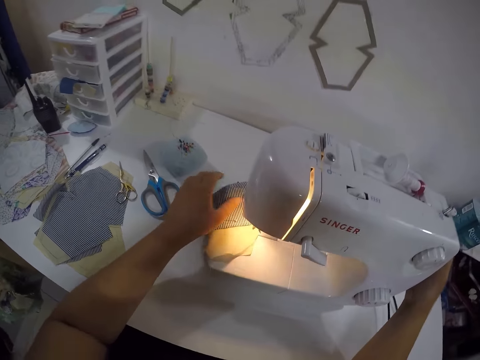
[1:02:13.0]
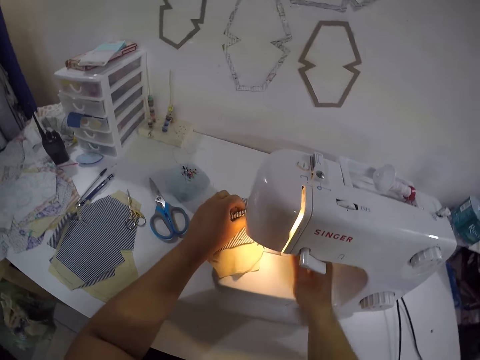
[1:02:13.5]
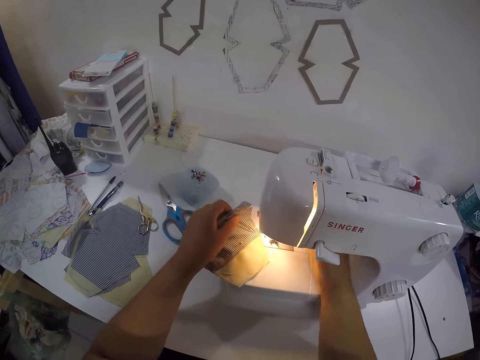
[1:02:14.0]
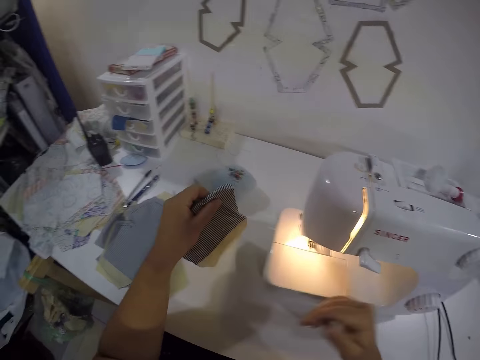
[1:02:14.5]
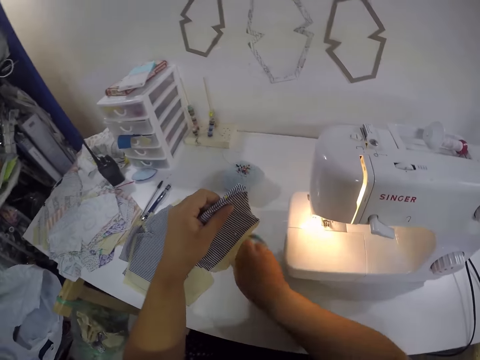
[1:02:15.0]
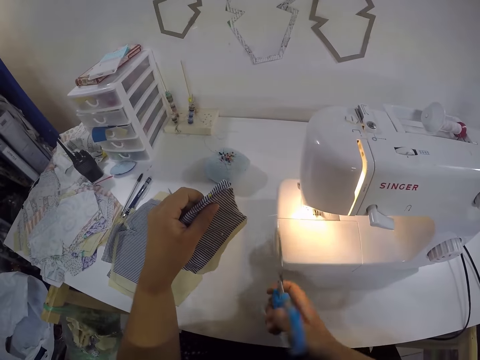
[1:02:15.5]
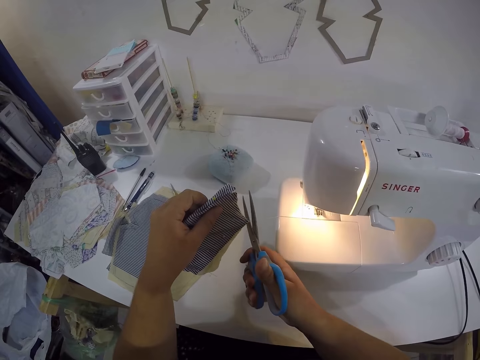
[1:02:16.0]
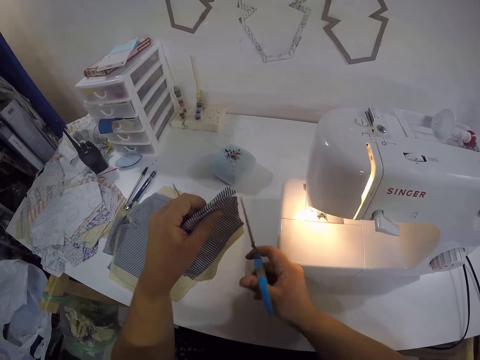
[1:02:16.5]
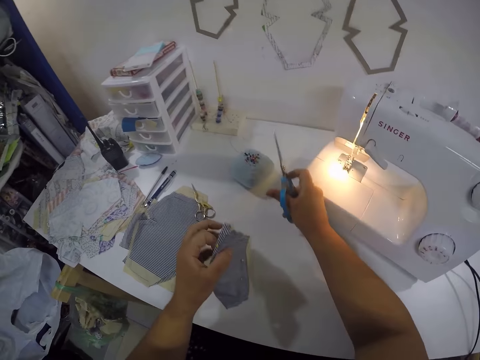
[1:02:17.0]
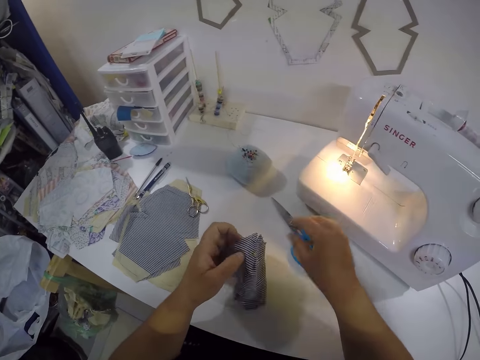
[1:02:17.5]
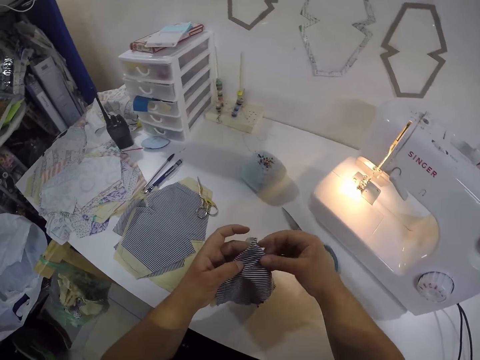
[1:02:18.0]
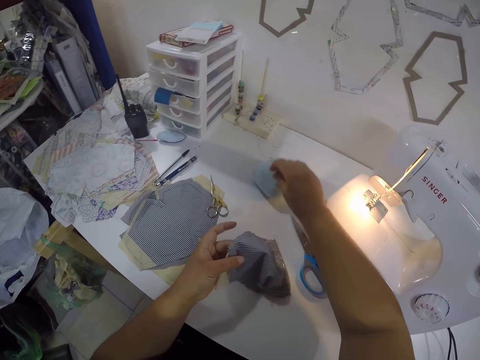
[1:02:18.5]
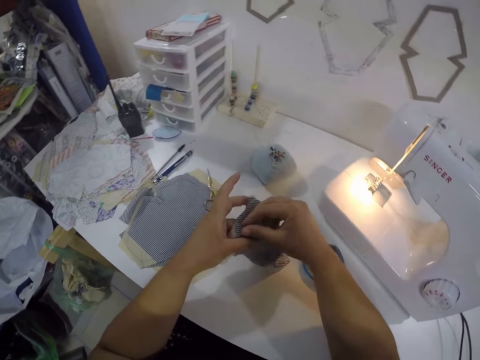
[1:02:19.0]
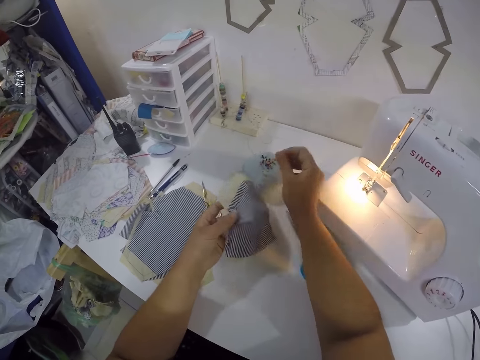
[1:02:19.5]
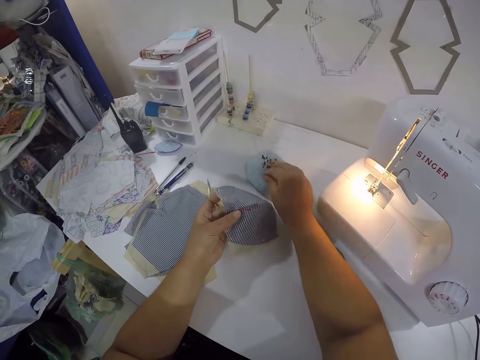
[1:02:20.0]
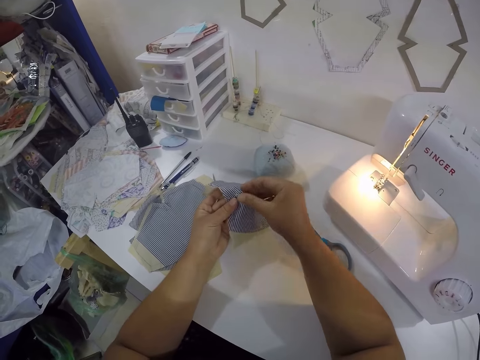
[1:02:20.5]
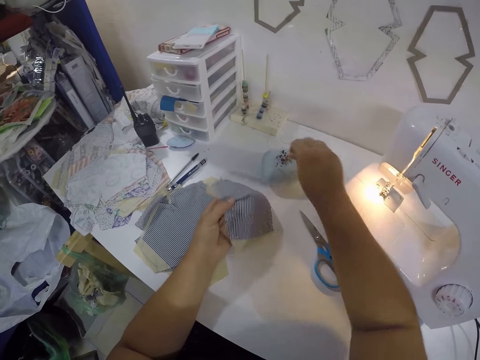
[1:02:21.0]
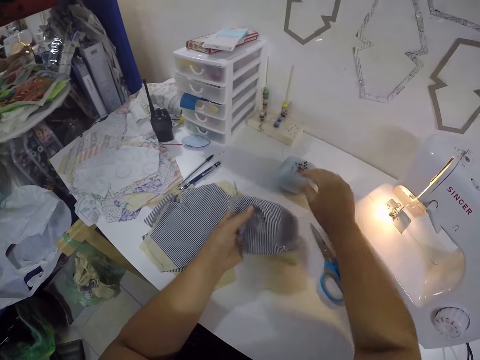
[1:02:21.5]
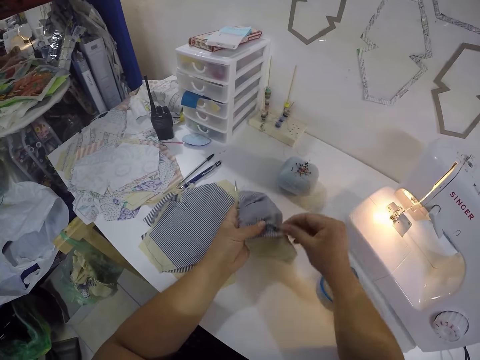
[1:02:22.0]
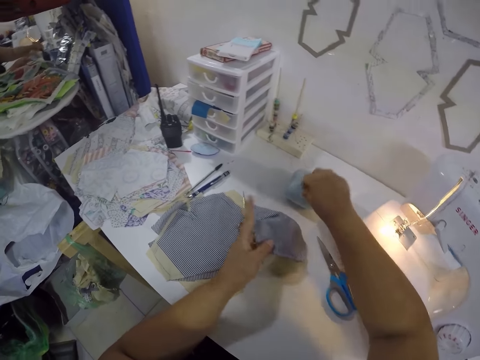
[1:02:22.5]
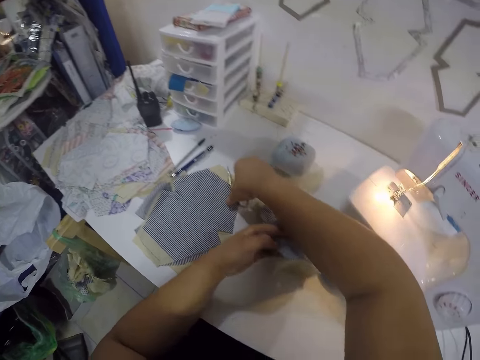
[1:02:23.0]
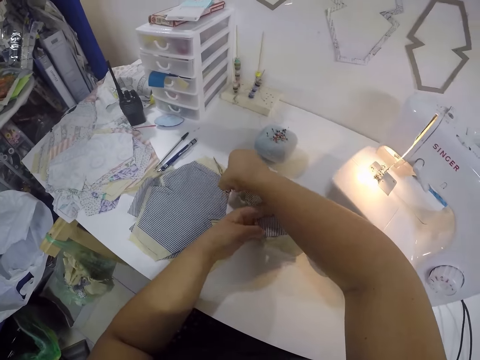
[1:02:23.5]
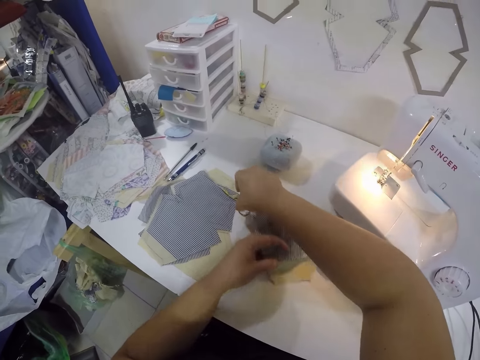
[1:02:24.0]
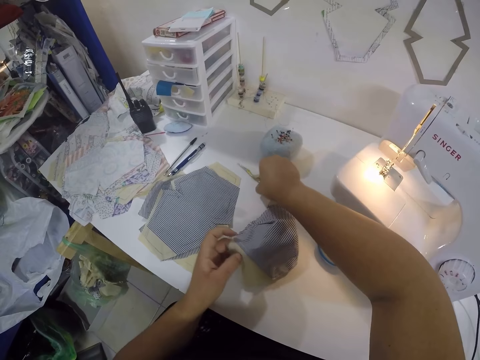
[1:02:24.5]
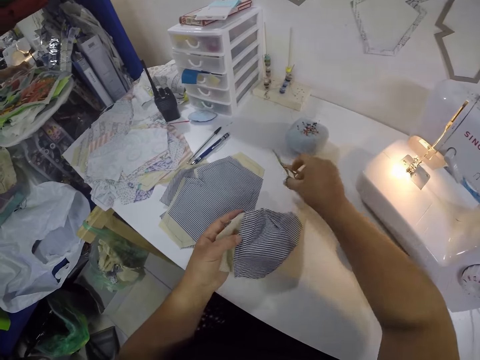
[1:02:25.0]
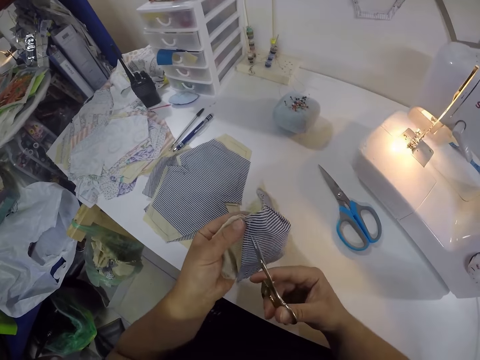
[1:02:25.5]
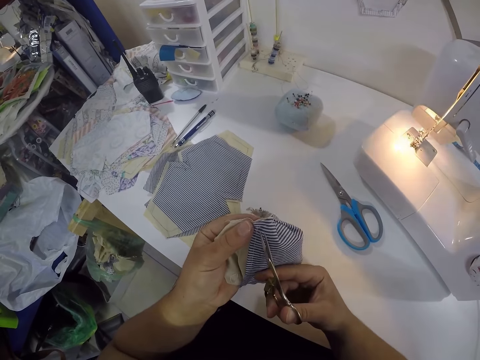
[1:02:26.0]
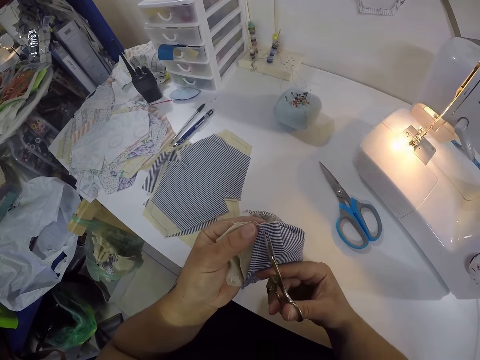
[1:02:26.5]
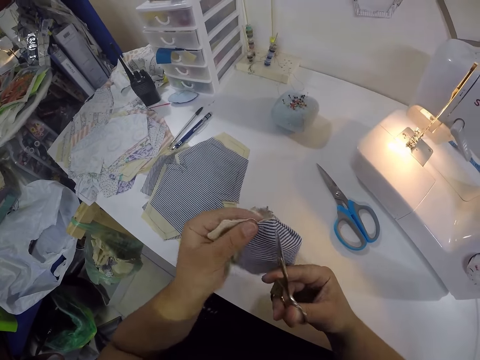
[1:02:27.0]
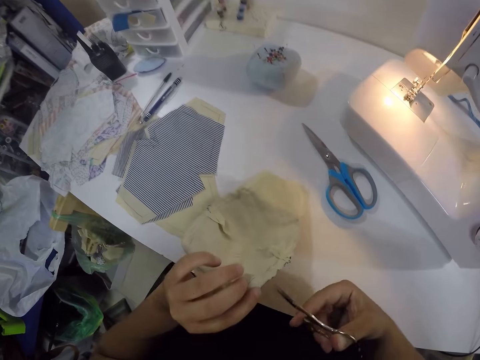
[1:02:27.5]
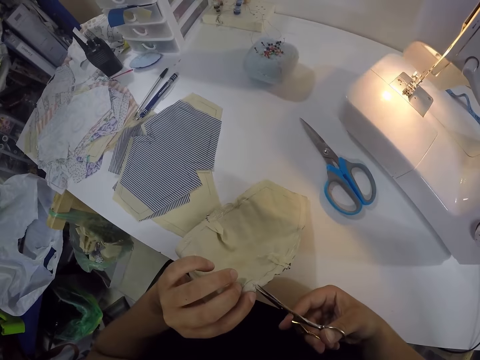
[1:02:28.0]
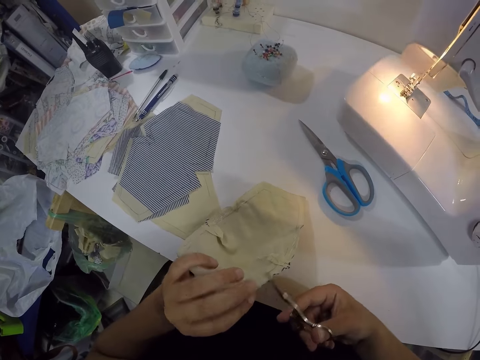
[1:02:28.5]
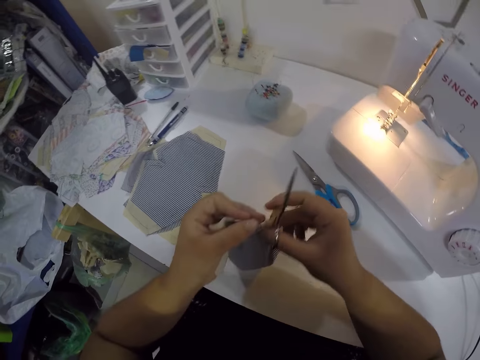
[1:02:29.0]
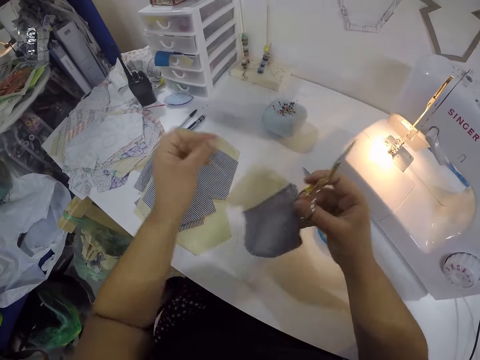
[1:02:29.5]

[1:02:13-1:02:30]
The camera wearer adjusts the handwheel with her right hand. She removes the fabric from the sewing machine with her left hand. She picks scissors from the table with her right hand. She cuts a thread on the fabric with the scissors in her right hand. She moves the sewing machine on the table with her right hand. She drops the scissors in her right hand on the table. She holds the fabric in both hands. She checks the fabric in her hands. She drops the pin on the fabric on the needle clamp with her right hand. She removes the pin from the cloth. She drops the pin on the fabric on the needle clamp with her right hand. She picks the pin on the fabric with her right hand. She drops the pin on the fabric on the needle clamp with her right hand. She picks the pin on the fabric with her right hand. She drops the pin on the fabric on the needle clamp with her right hand. She picks the scissors from the table with her right hand. She cuts the thread from the fabric with the scissors in her right hand. She drops the thread in her left hand on the table.
